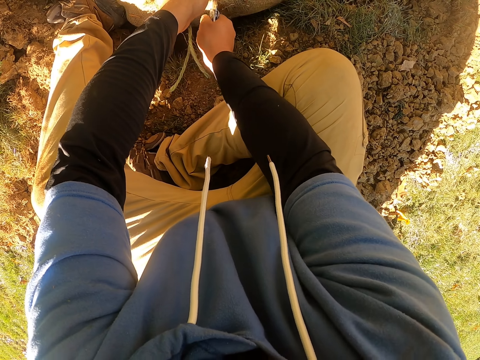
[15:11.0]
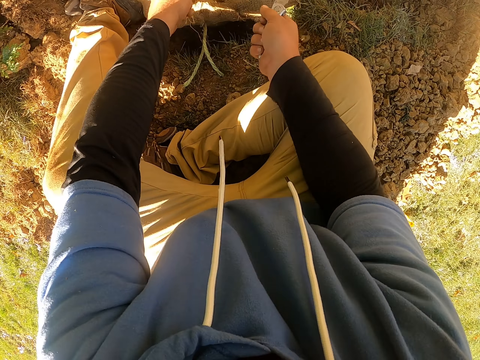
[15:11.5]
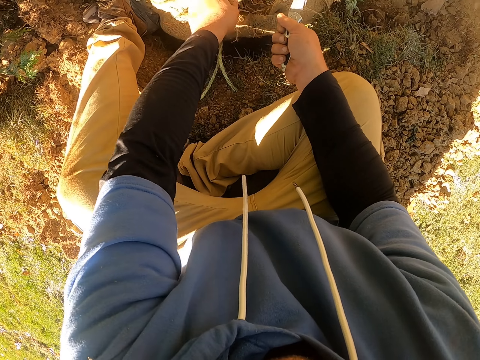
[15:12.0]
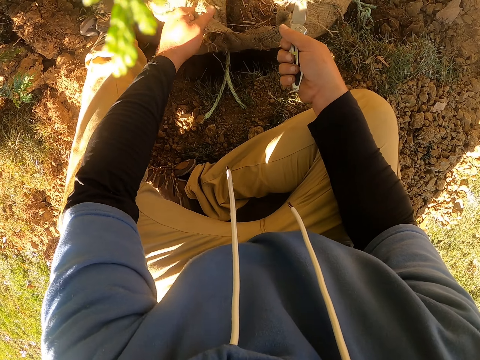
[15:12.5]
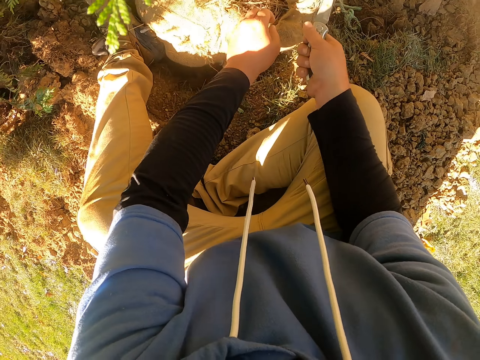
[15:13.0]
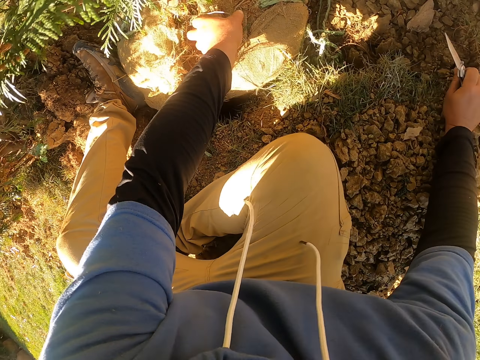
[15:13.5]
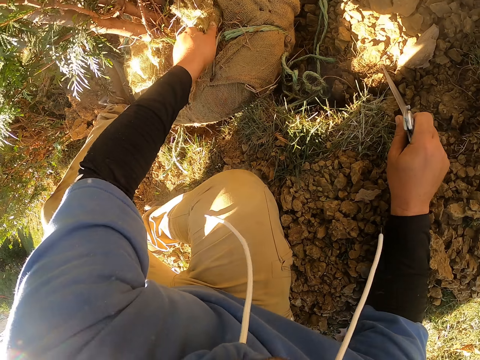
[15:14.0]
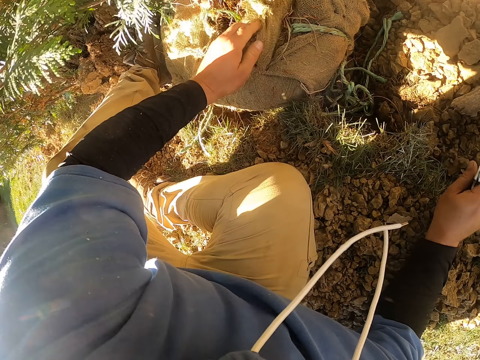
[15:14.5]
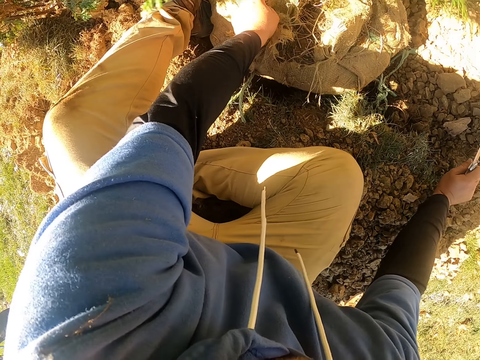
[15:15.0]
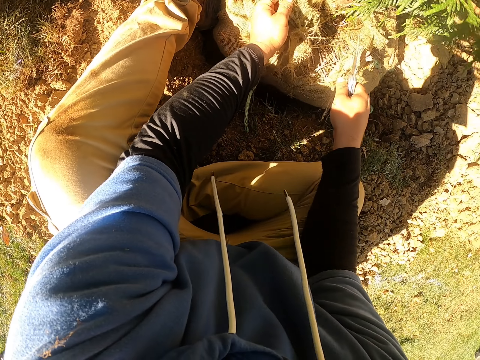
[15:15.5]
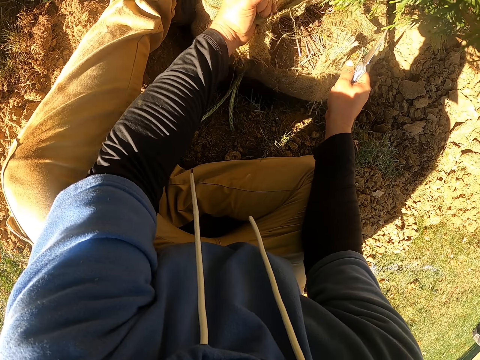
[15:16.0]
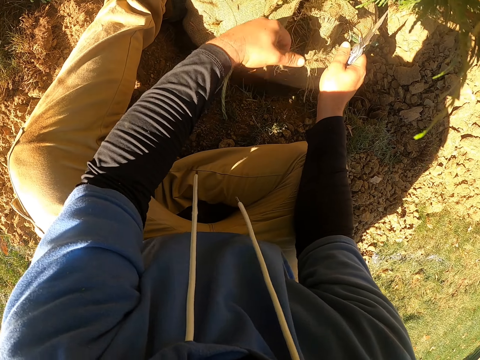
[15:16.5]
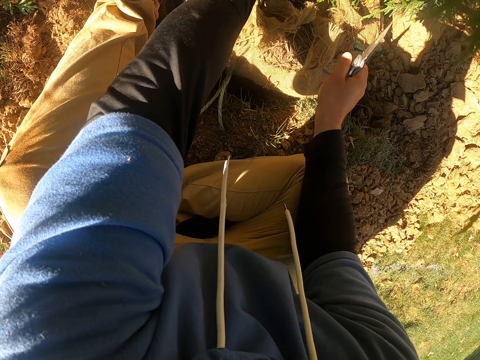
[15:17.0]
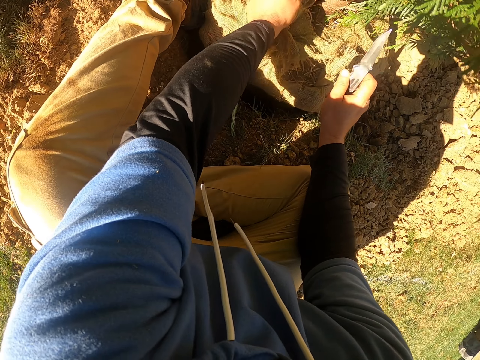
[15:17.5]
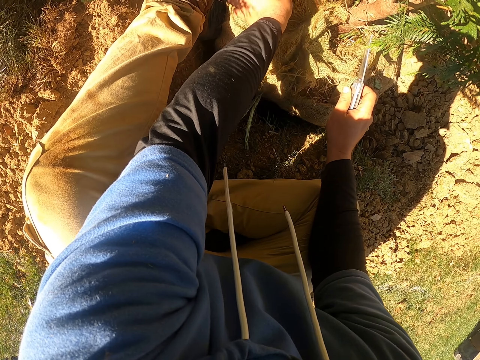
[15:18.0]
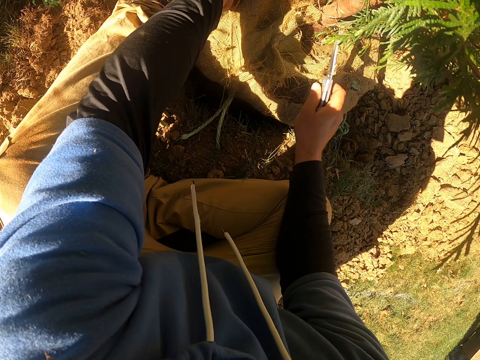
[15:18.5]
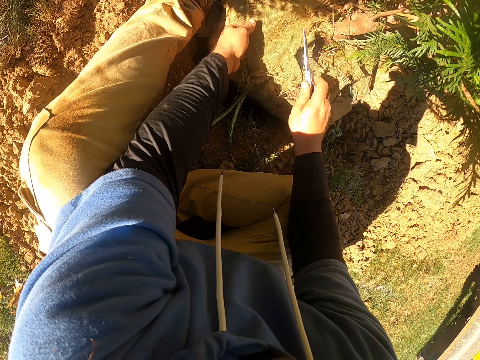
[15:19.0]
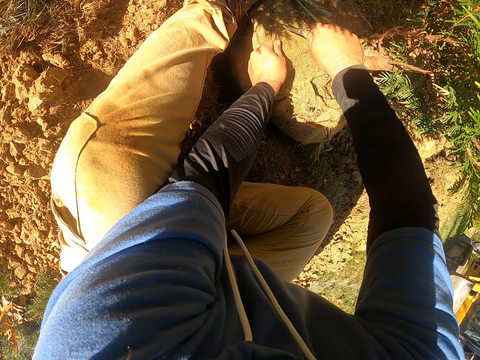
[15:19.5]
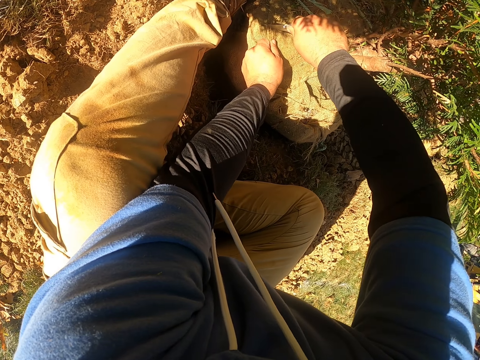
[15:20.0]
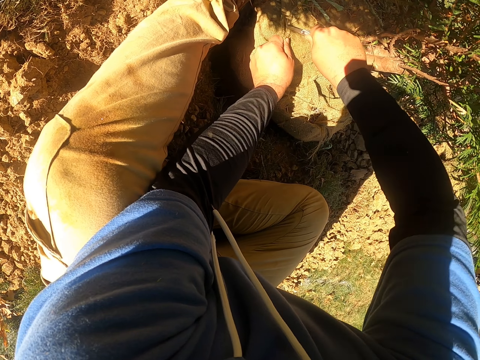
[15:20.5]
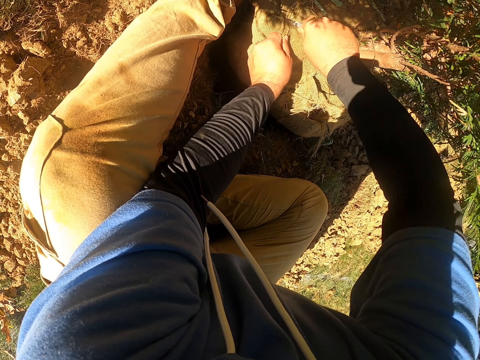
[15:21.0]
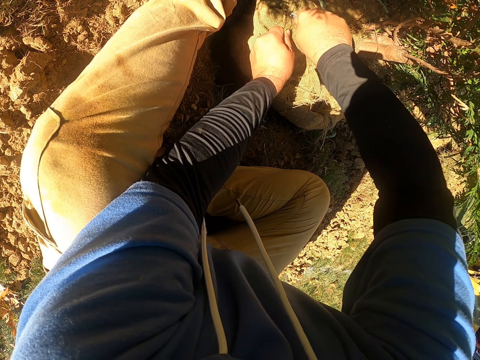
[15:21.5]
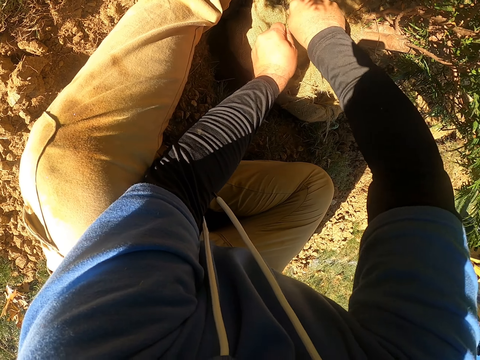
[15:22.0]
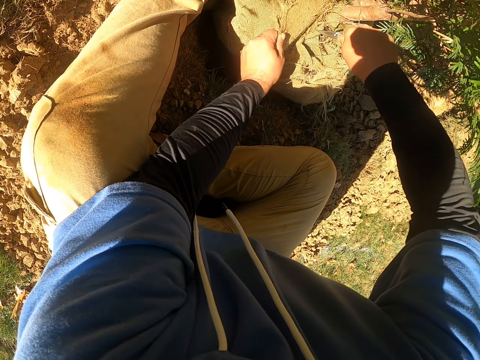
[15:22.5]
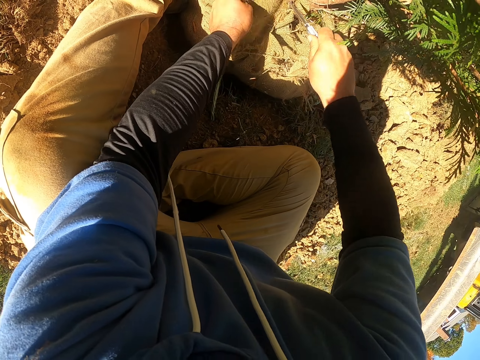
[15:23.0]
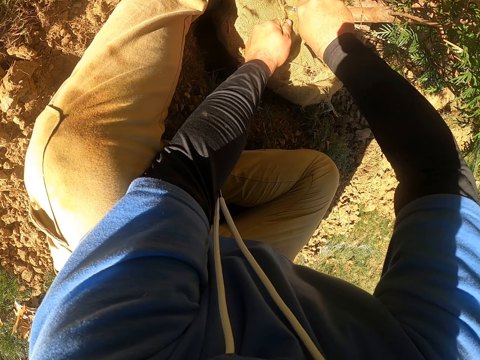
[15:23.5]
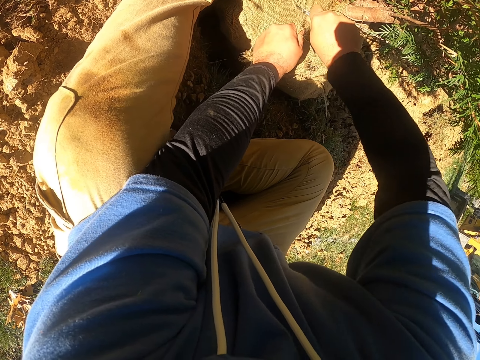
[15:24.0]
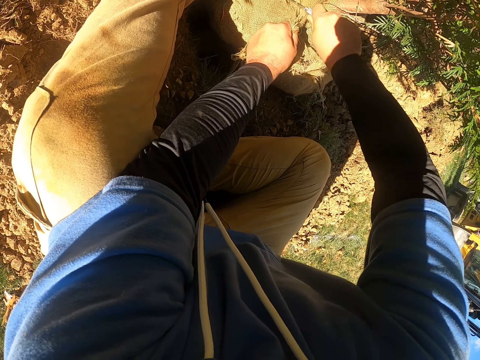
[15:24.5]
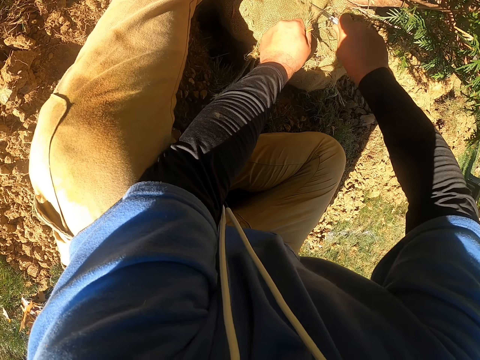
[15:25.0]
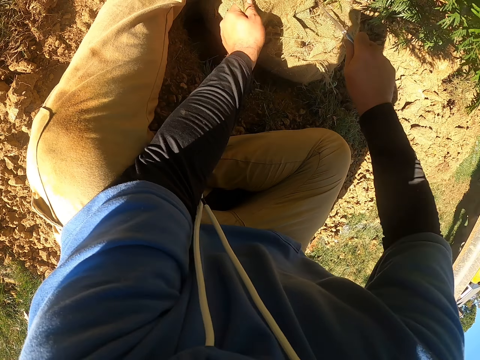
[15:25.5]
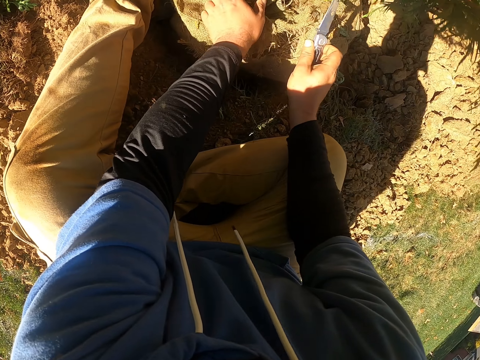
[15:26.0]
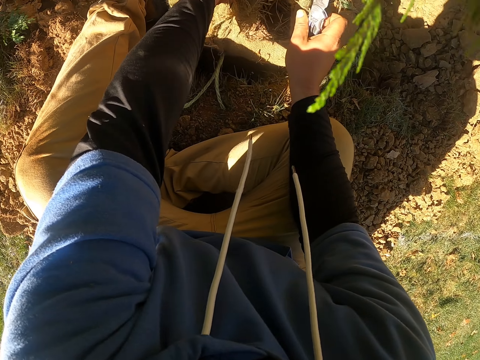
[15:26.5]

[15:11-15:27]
The camera wearer cuts the sack or net. They pull the sack. They cut the net with a knife.

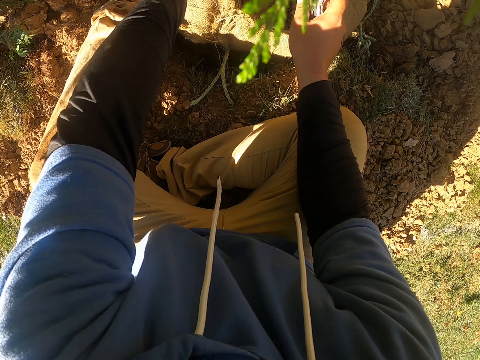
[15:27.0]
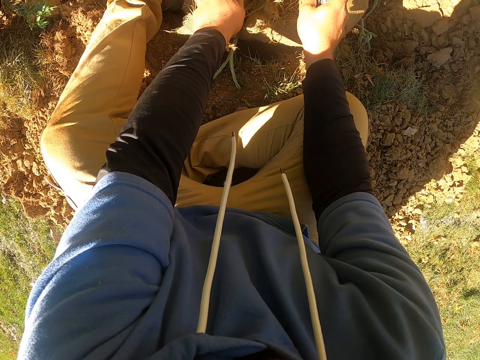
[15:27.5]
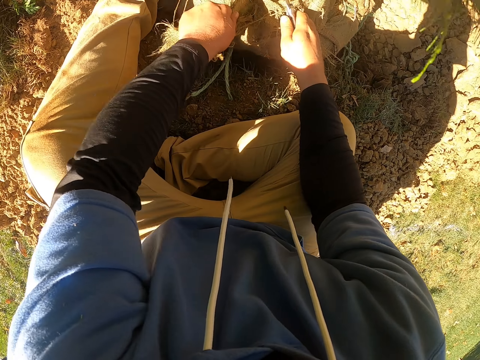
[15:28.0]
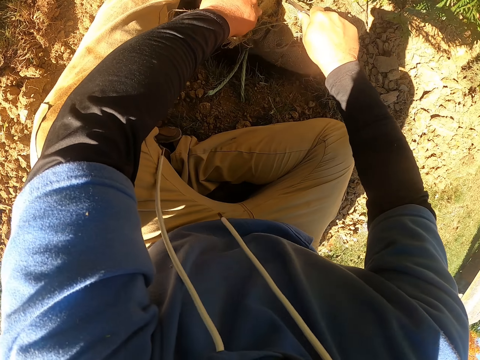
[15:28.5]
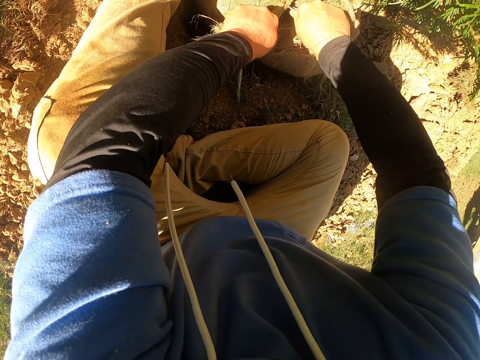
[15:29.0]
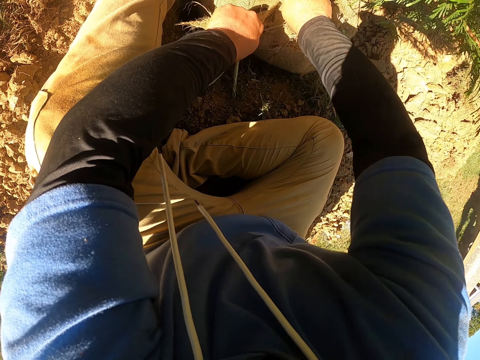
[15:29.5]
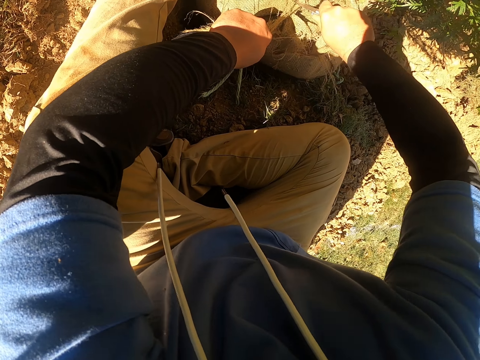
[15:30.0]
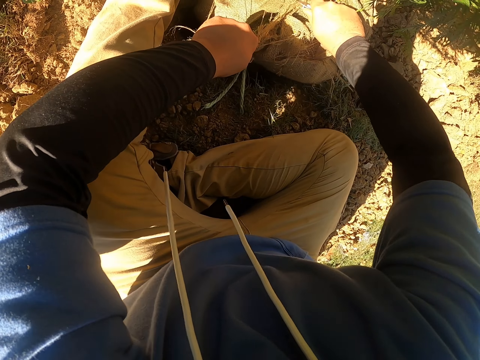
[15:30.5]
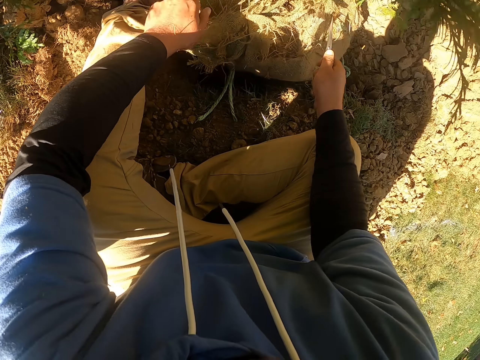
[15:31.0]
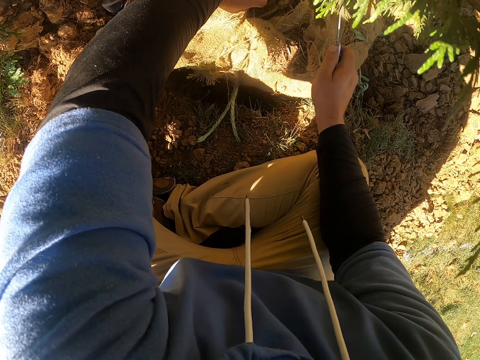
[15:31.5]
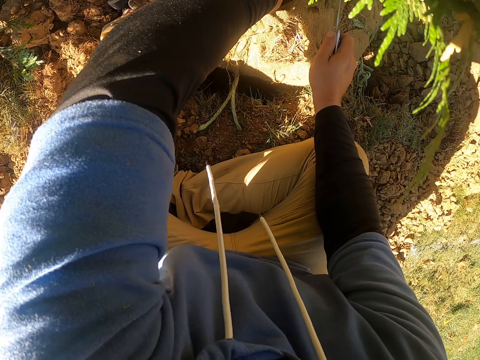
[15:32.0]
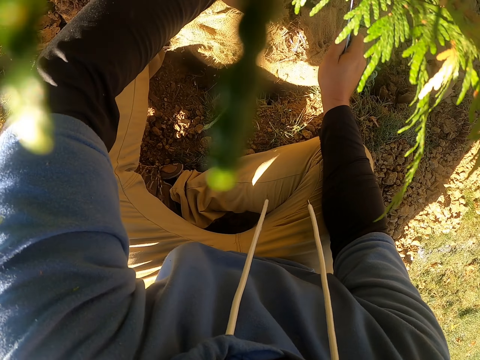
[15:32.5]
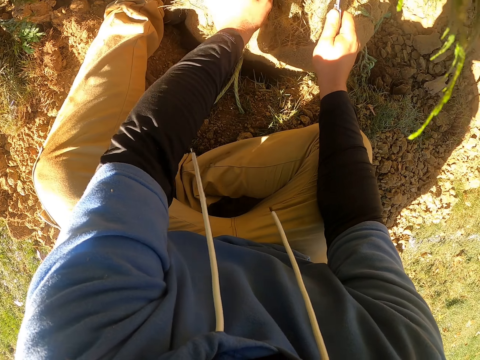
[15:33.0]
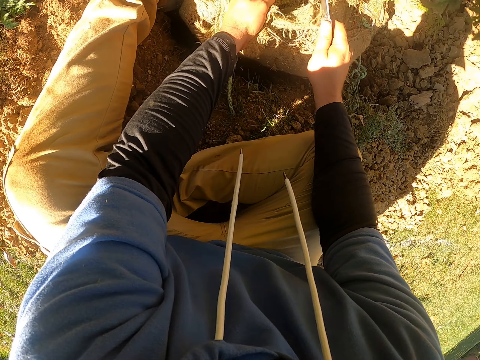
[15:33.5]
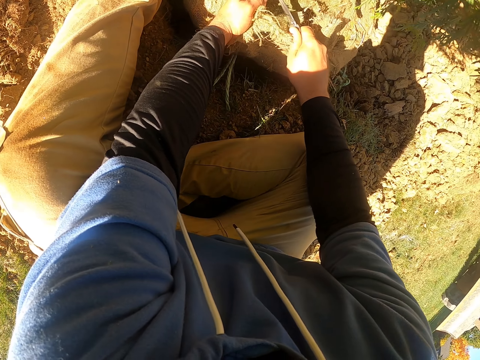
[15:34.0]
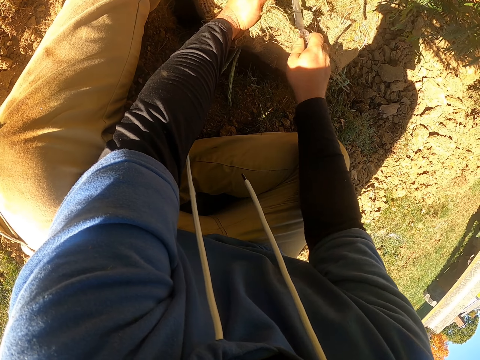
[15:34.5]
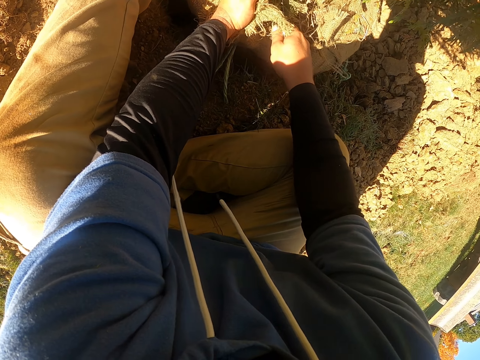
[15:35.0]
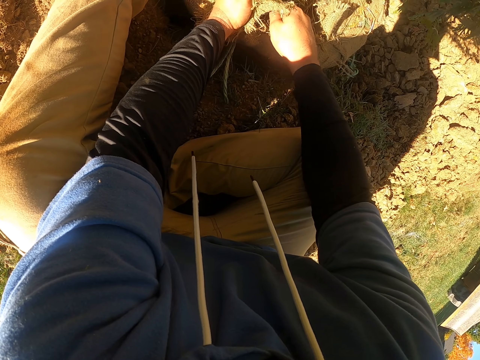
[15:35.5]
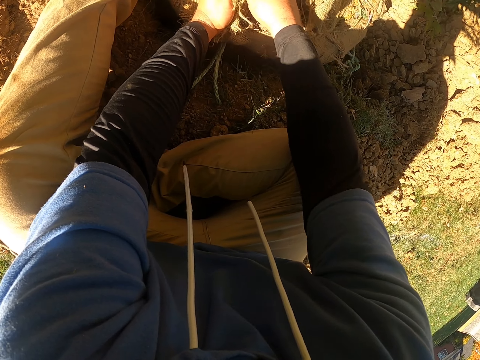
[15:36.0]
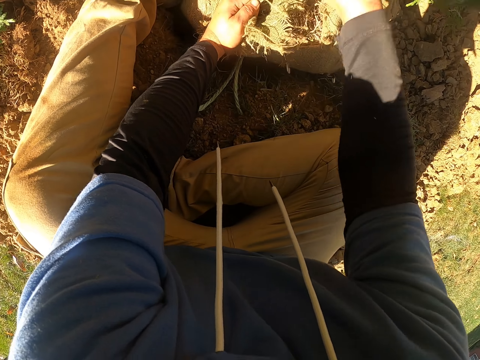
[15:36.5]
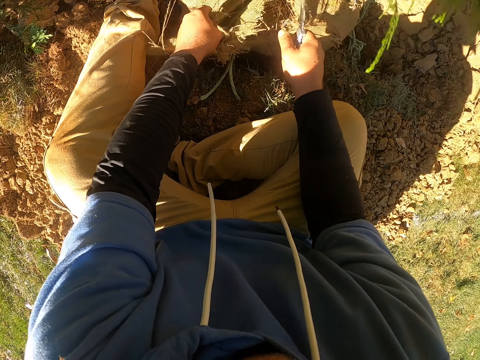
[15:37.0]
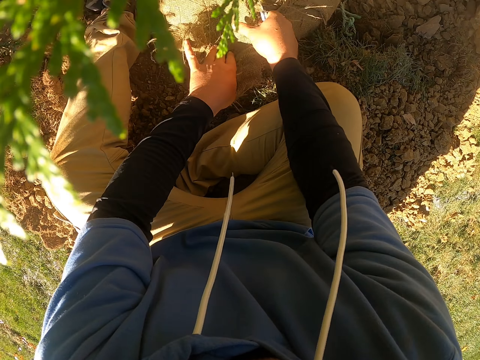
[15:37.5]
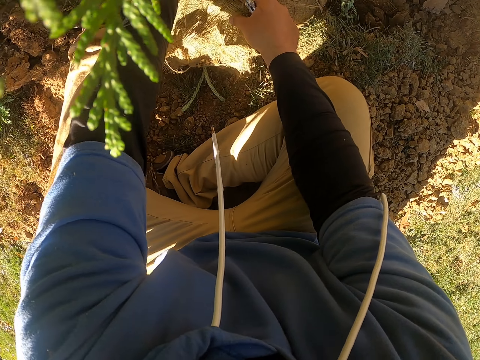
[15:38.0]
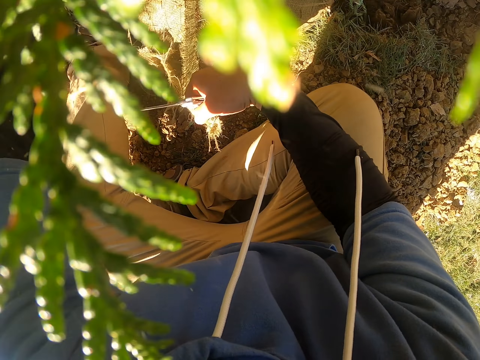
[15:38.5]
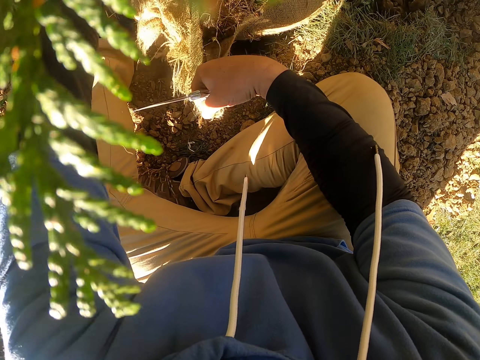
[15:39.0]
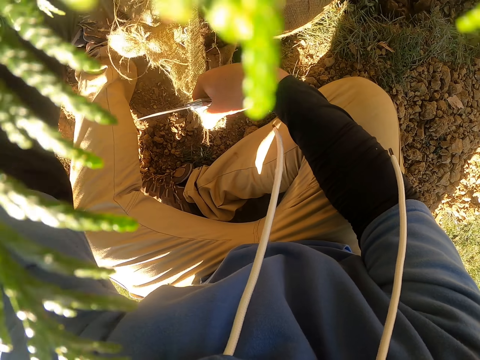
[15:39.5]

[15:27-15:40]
The camera wearer cuts a sack with a knife. They pull the sack. They cut the sack with the knife.
